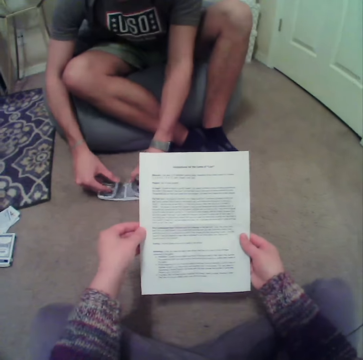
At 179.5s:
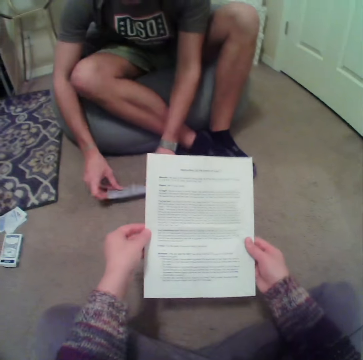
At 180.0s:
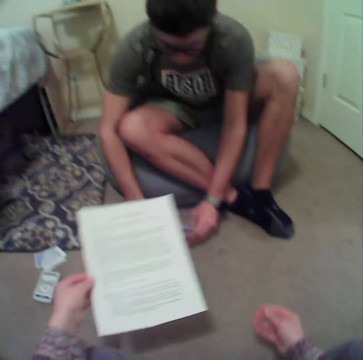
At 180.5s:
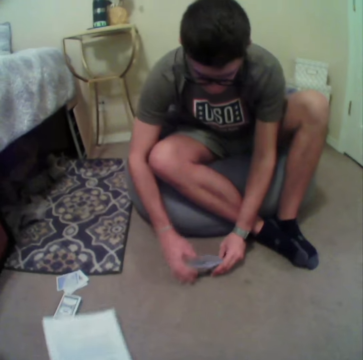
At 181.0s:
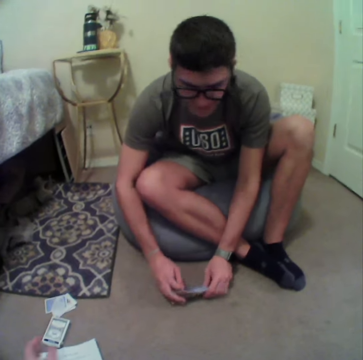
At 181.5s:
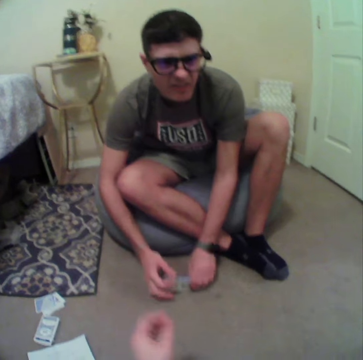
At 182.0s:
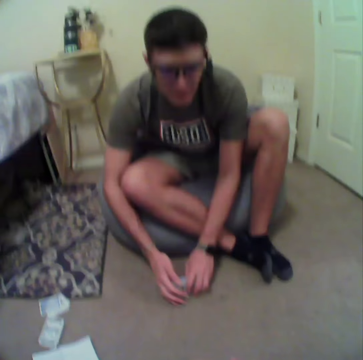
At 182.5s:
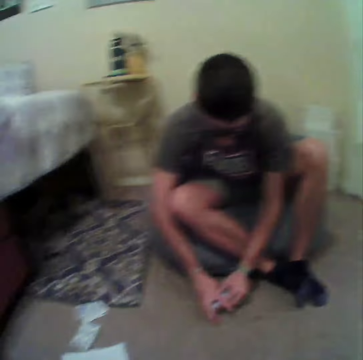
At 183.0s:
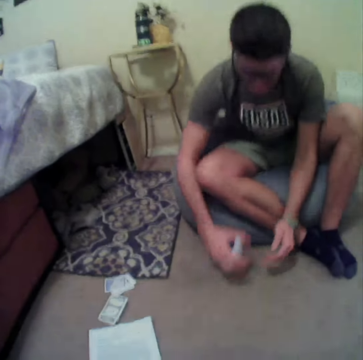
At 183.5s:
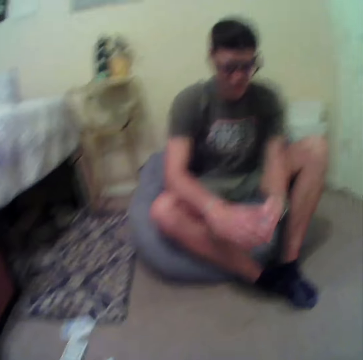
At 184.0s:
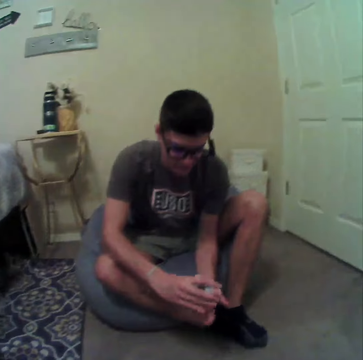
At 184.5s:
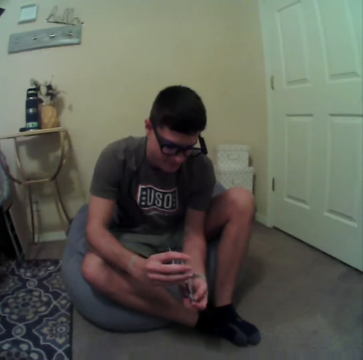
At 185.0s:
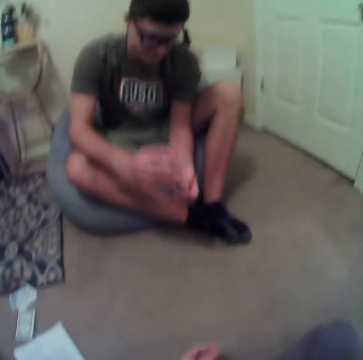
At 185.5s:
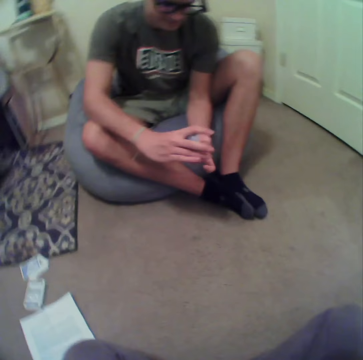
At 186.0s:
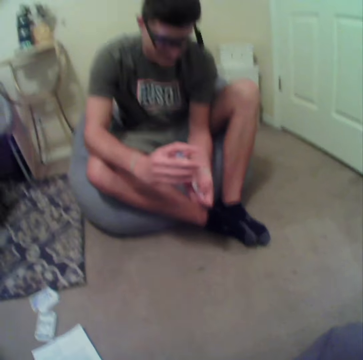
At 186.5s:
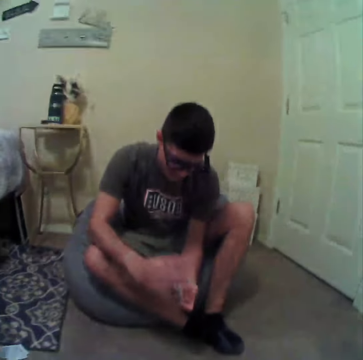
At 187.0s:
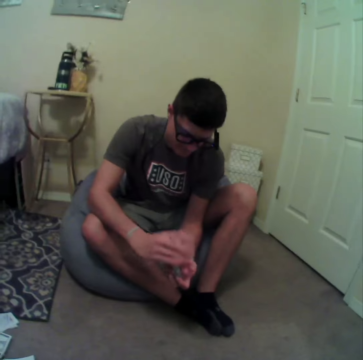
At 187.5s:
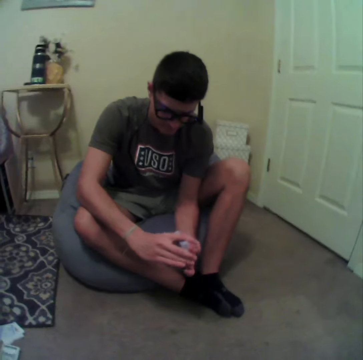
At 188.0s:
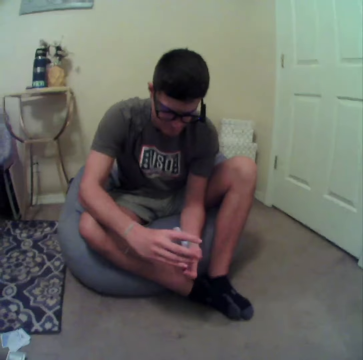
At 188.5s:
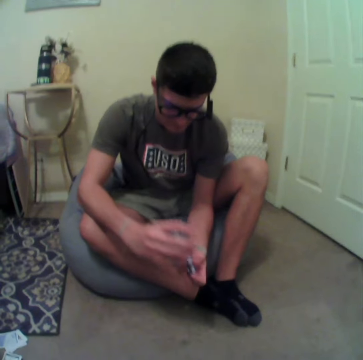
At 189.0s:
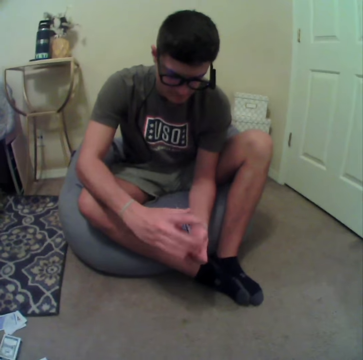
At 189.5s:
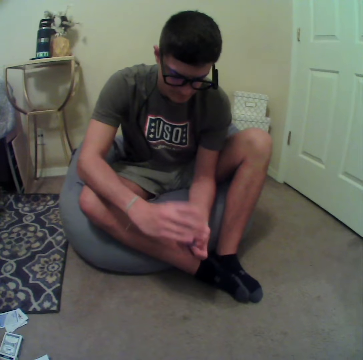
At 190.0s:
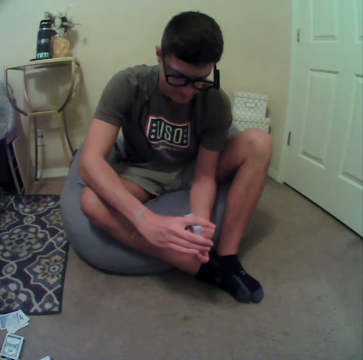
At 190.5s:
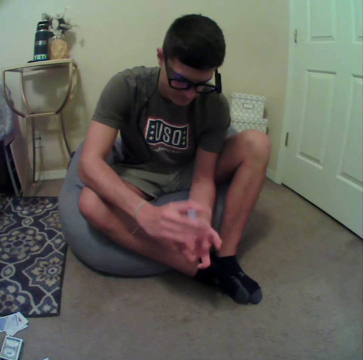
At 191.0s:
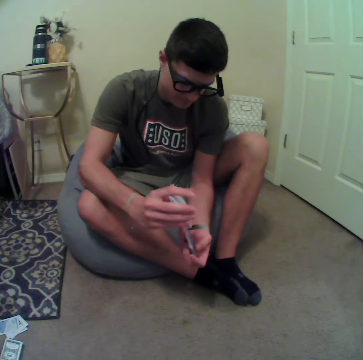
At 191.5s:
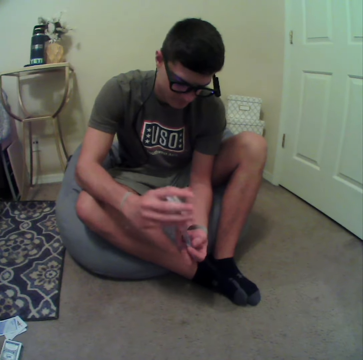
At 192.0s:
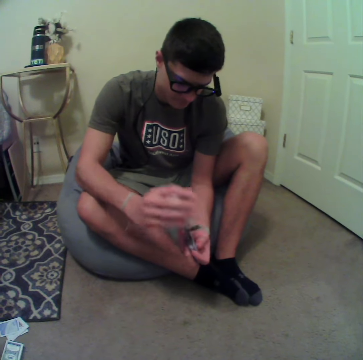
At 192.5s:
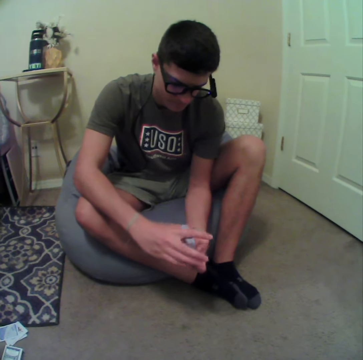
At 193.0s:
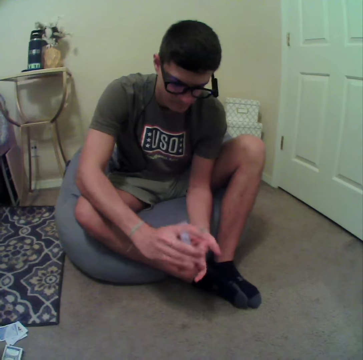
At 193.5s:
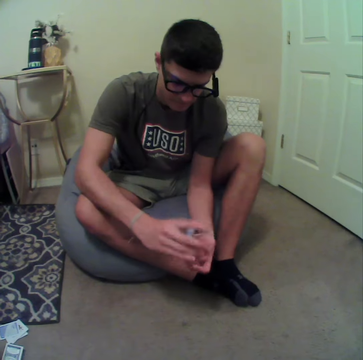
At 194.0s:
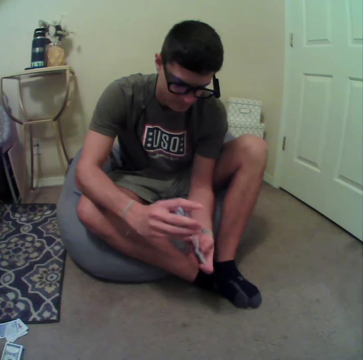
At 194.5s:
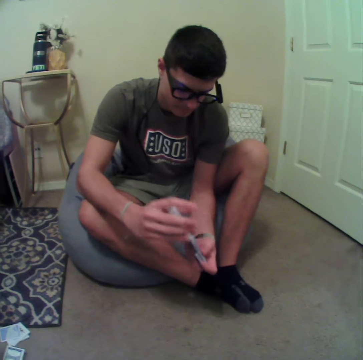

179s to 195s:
The camera wearer puts the paper on the floor. A man shuffles the cards. The camera wearer stares at the man.

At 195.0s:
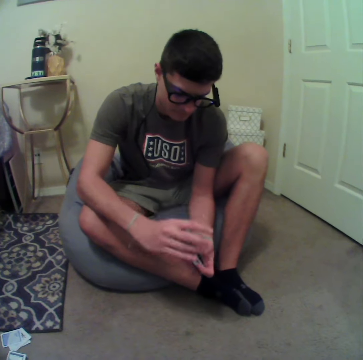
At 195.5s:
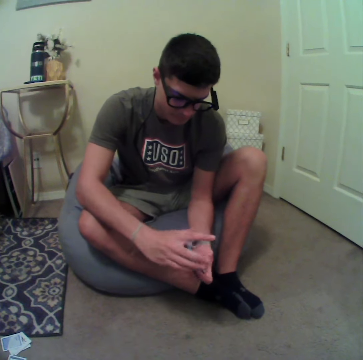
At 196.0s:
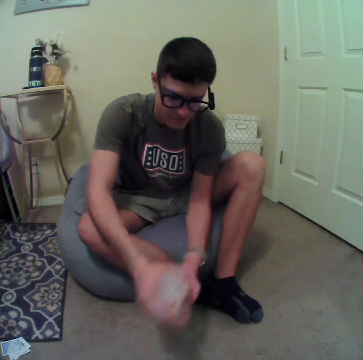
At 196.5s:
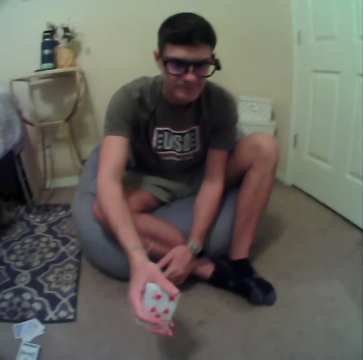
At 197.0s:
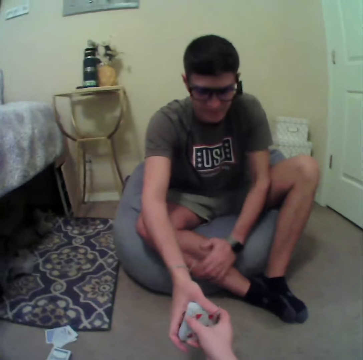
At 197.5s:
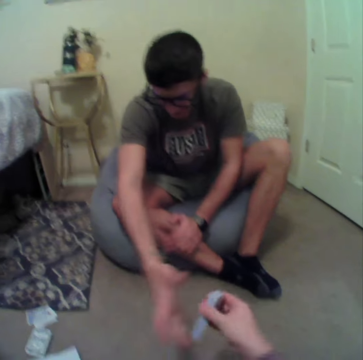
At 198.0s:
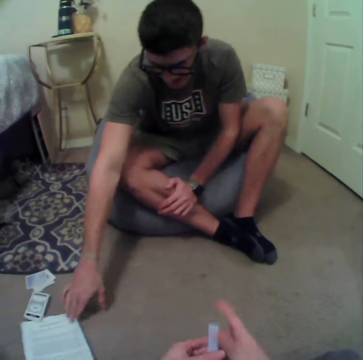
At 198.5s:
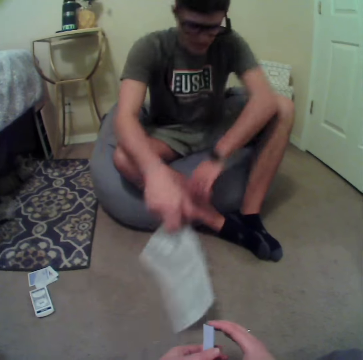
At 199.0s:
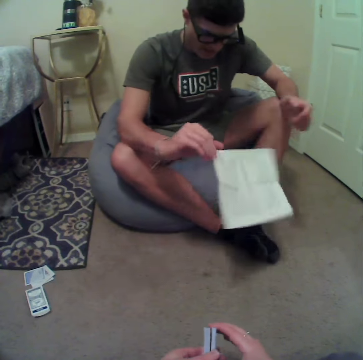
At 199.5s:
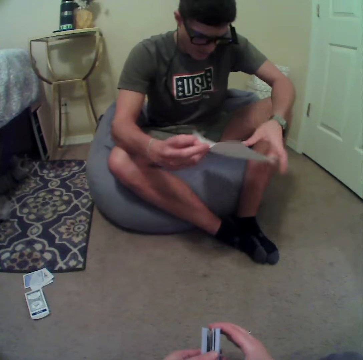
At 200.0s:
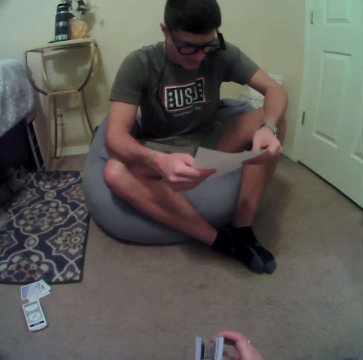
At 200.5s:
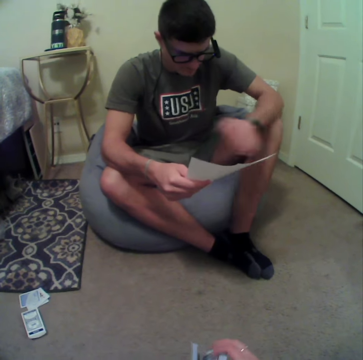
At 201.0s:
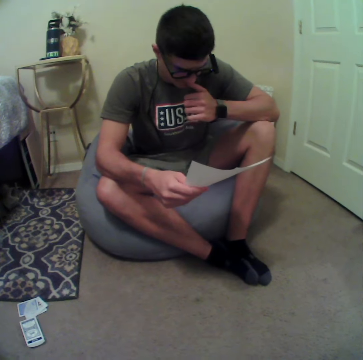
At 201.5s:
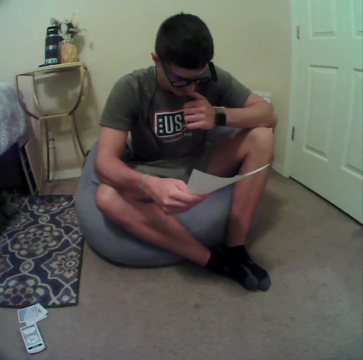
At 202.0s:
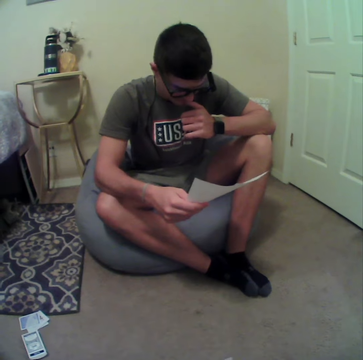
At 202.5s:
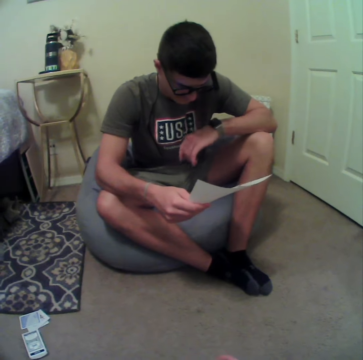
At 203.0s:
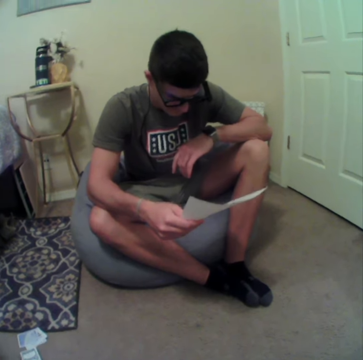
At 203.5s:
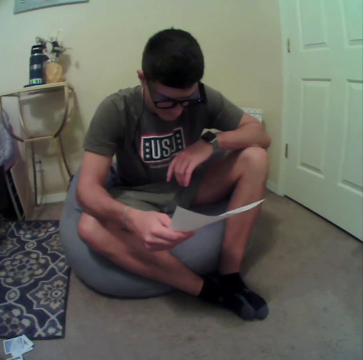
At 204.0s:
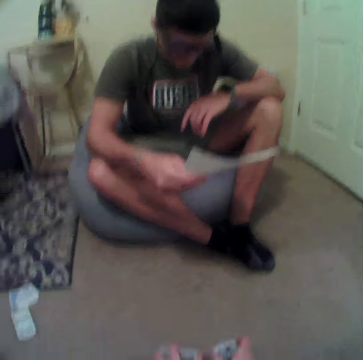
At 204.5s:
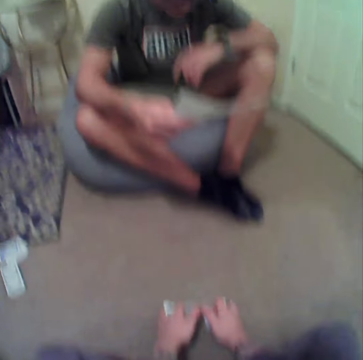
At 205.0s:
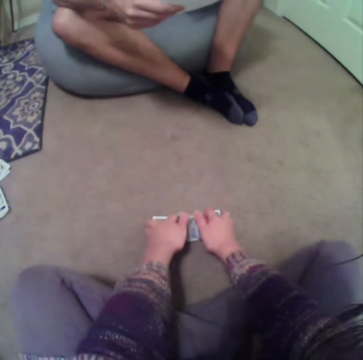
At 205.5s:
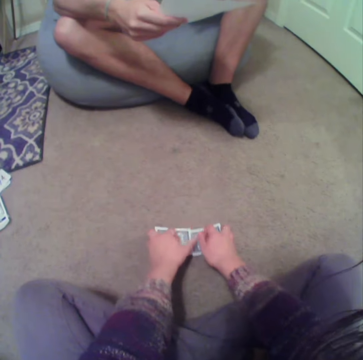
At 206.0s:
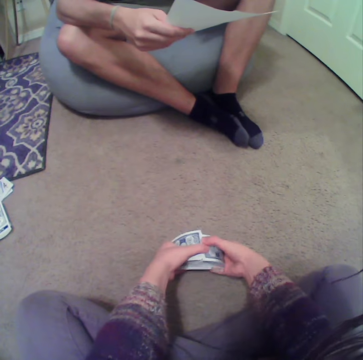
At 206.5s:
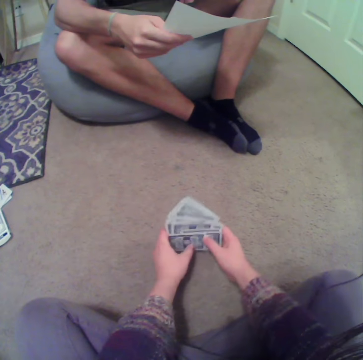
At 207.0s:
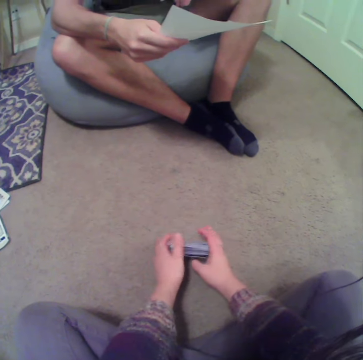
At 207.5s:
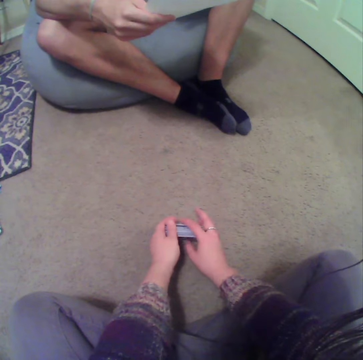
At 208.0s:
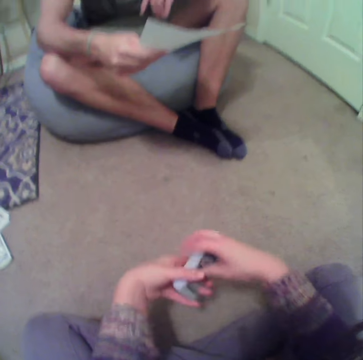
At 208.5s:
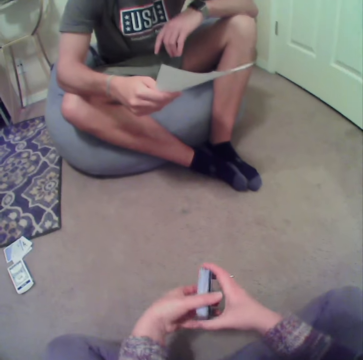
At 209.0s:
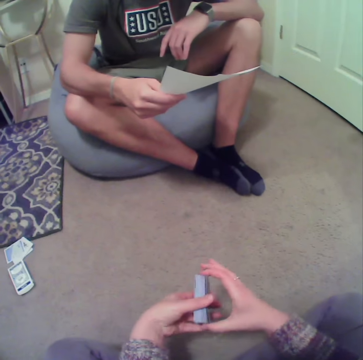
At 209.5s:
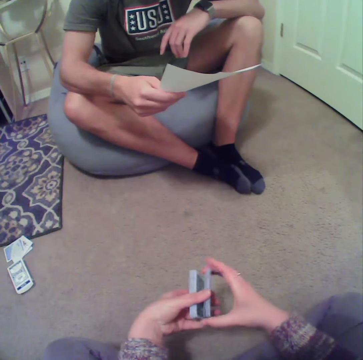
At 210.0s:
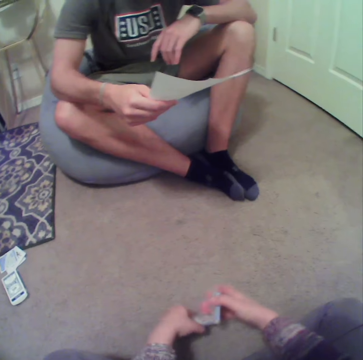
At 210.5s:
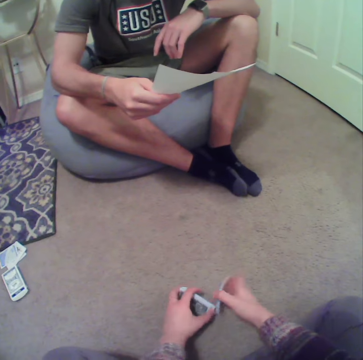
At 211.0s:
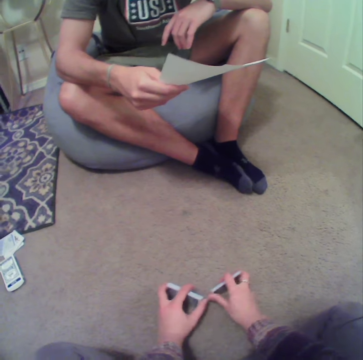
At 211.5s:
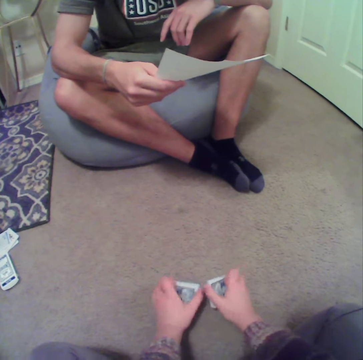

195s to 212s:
The camera wearer picks cards from a man. The man hands the cards to the camera wearer. The man picks a paper from the floor and reads the paper. The camera wearer shuffles the cards. They align the cards on the floor.

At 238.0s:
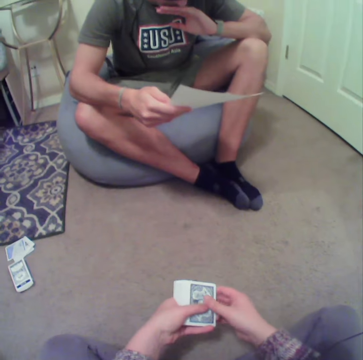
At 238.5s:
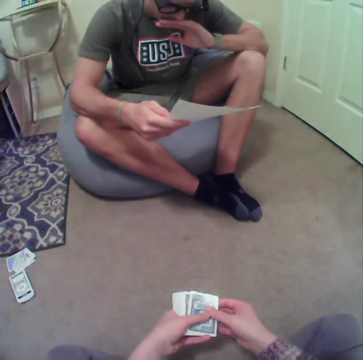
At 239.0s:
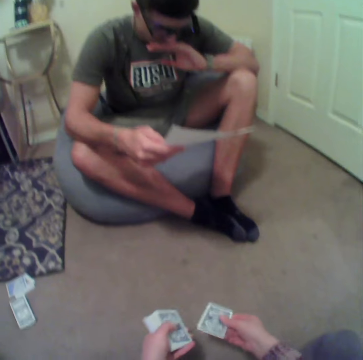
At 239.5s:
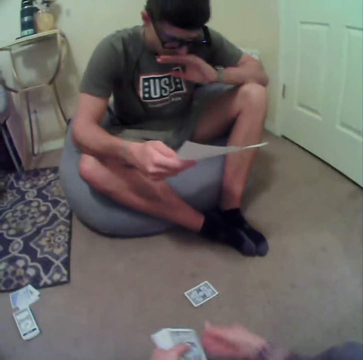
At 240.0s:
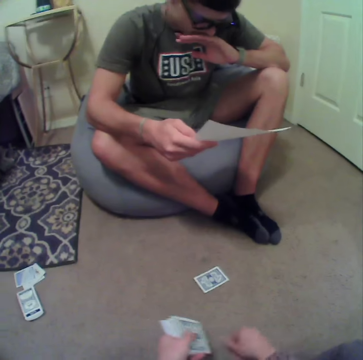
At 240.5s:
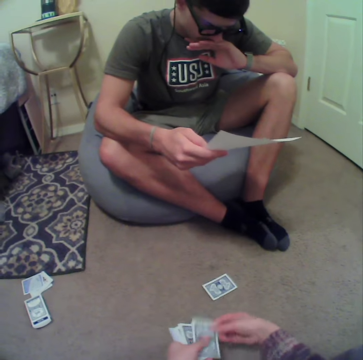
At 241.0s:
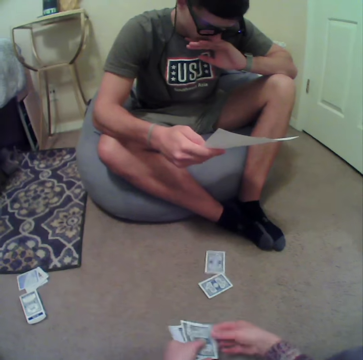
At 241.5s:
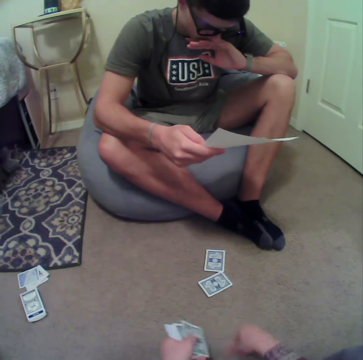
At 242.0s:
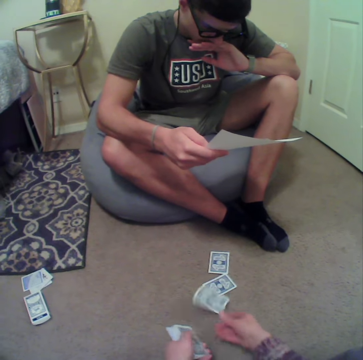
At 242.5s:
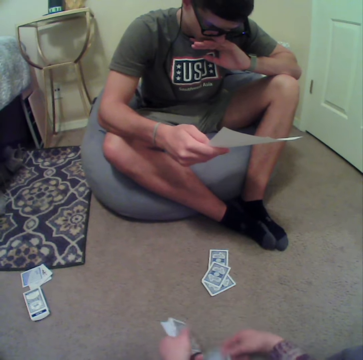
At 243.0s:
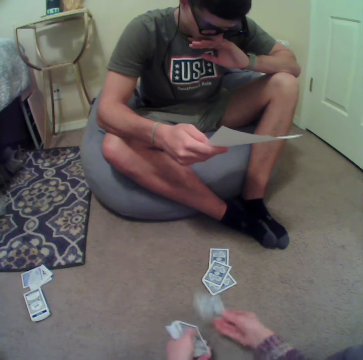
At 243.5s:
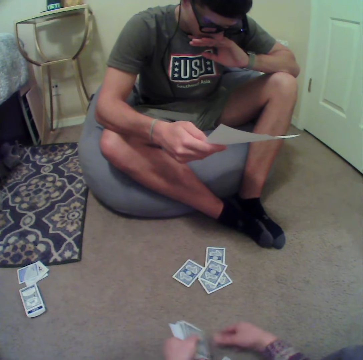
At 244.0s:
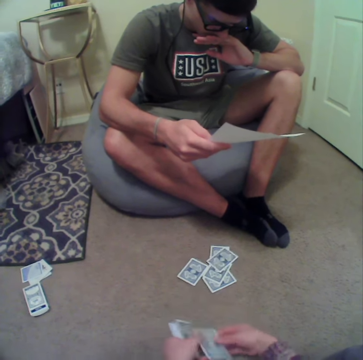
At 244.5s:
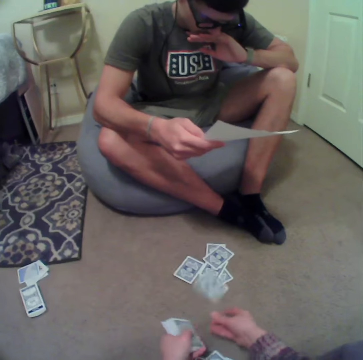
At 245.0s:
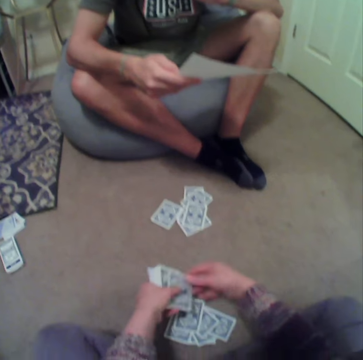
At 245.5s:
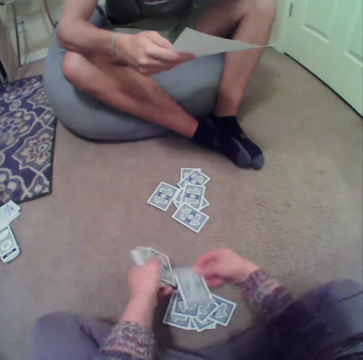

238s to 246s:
The camera wearer divides the cards. They arrange the cards on the floor.
